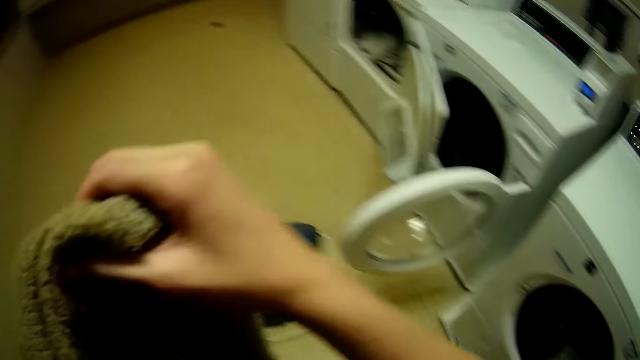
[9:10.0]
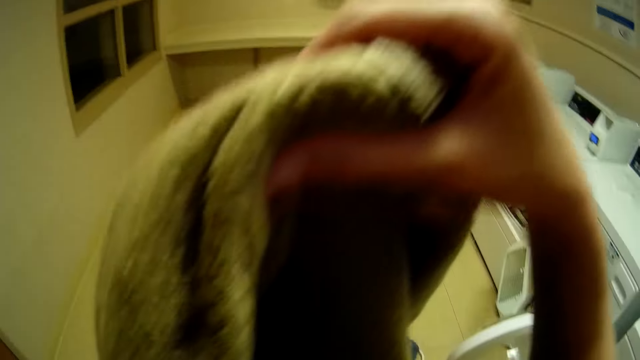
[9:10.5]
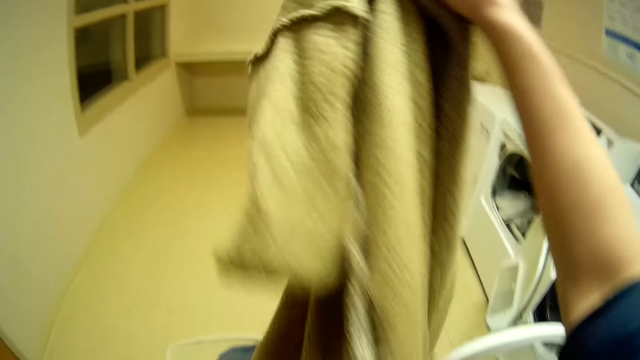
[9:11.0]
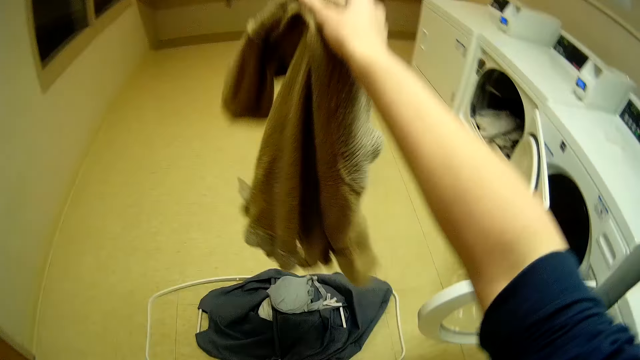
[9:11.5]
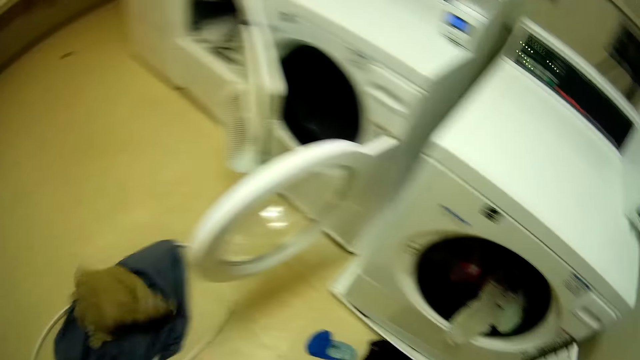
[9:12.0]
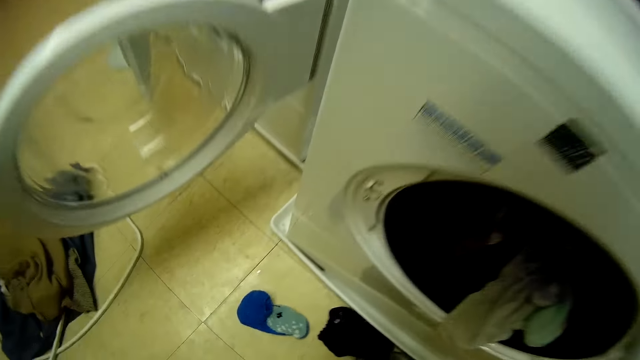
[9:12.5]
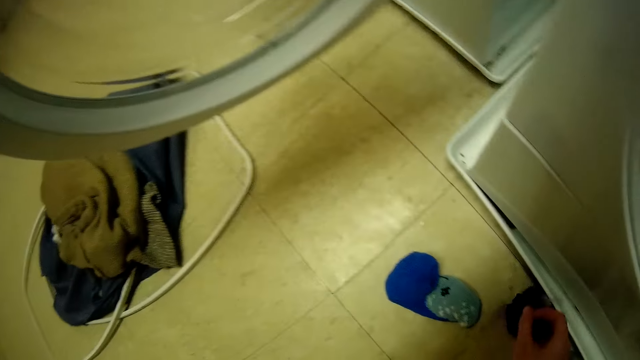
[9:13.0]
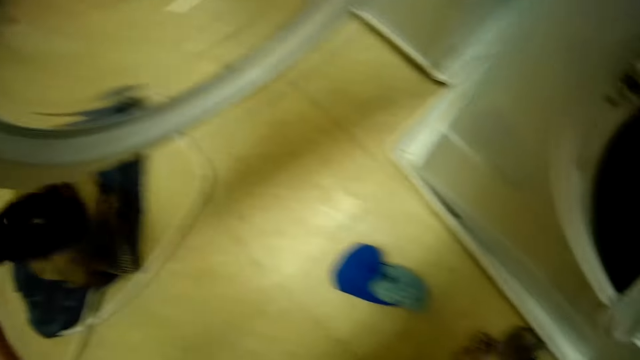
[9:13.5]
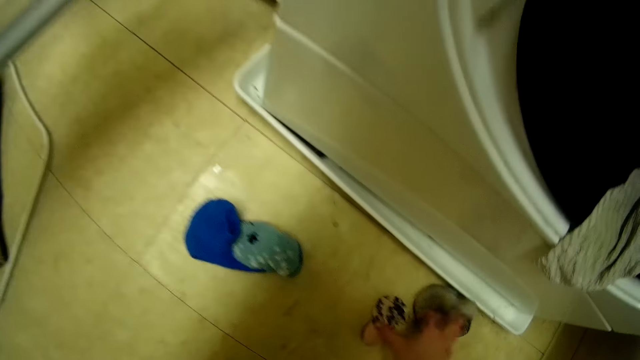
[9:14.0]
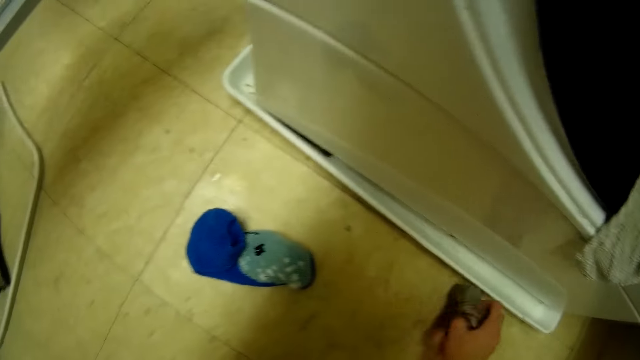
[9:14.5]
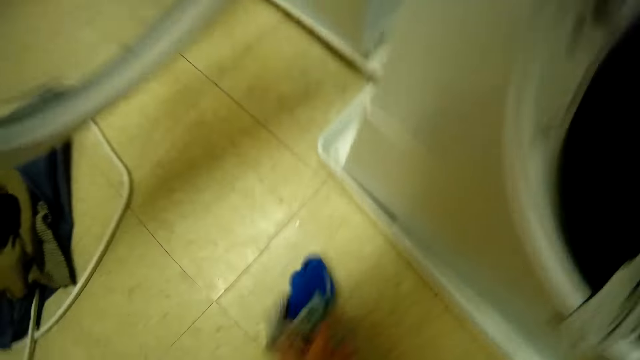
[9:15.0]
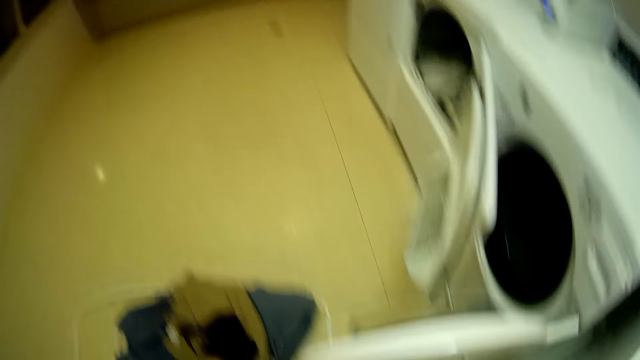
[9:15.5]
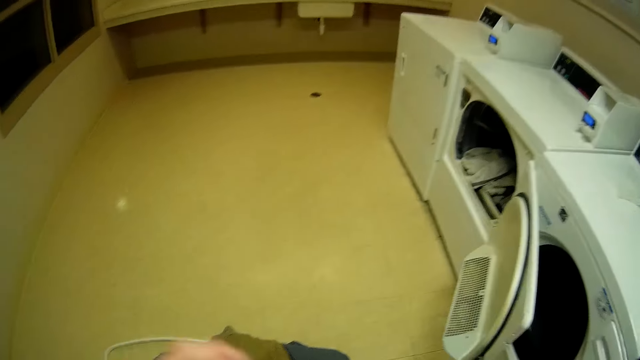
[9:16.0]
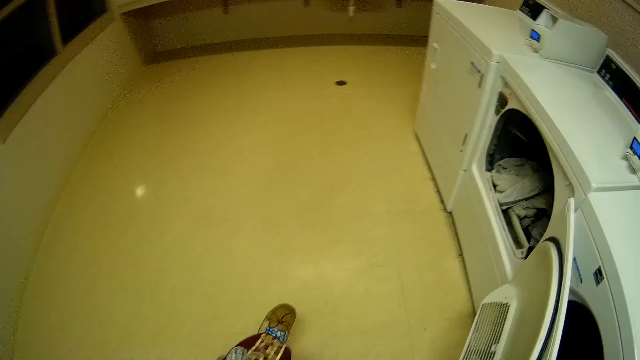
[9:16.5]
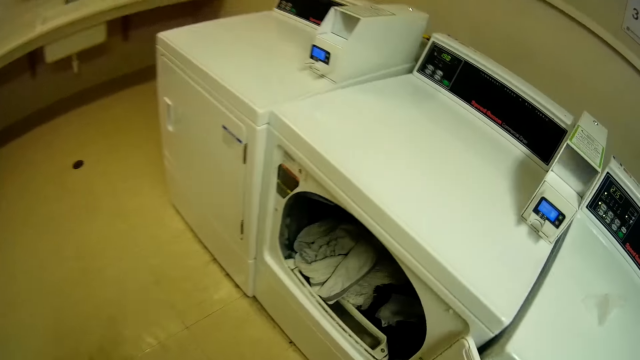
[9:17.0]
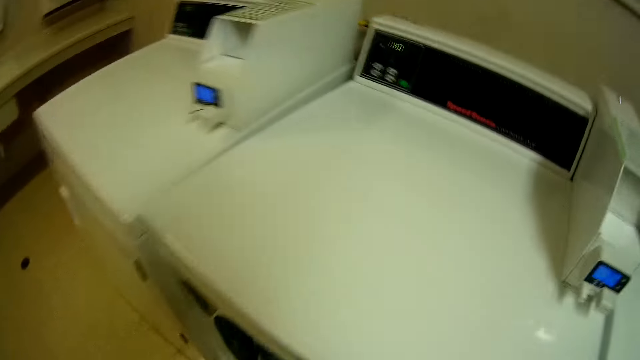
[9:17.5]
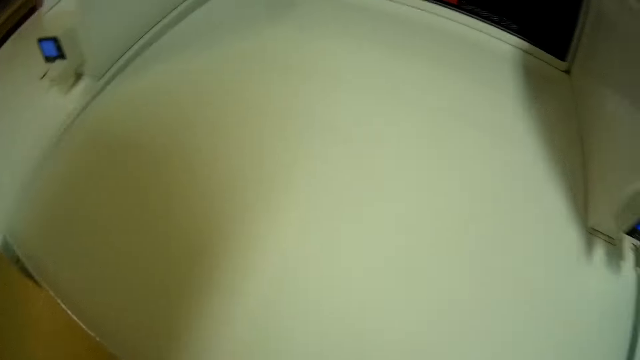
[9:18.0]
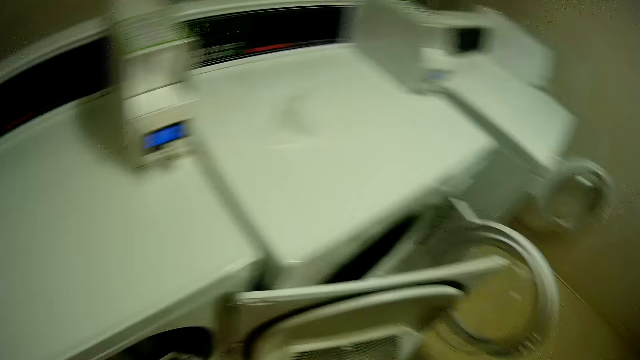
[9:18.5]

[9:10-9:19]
The camera wearer puts cloths in the folding laundry basket. They pick a cloth from the floor. They put the cloth in the folding laundry basket. They pick cloths from the floor. They pick a cloth from the floor. They walk towards the washing machine.

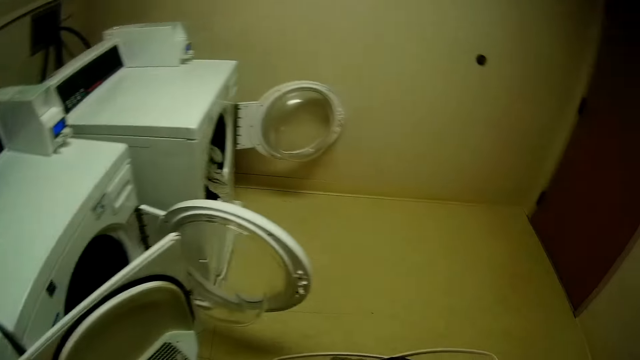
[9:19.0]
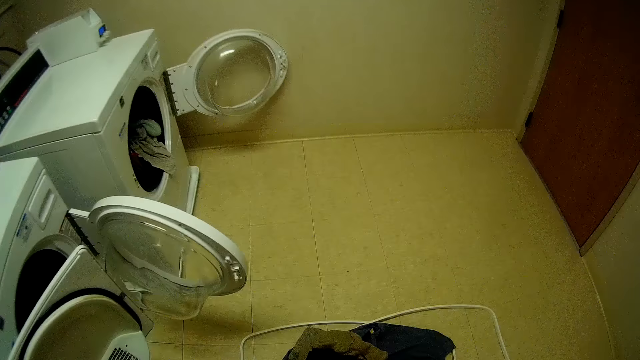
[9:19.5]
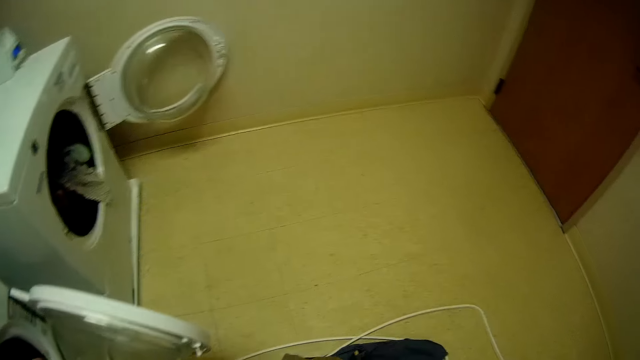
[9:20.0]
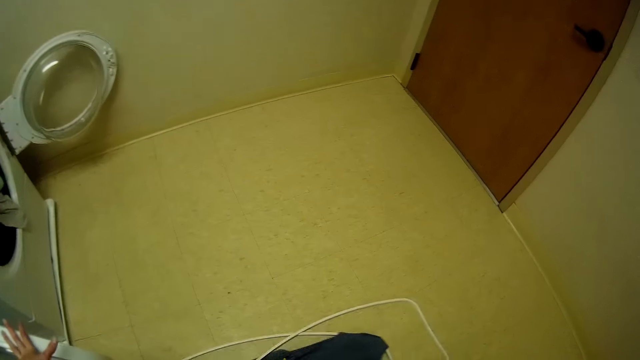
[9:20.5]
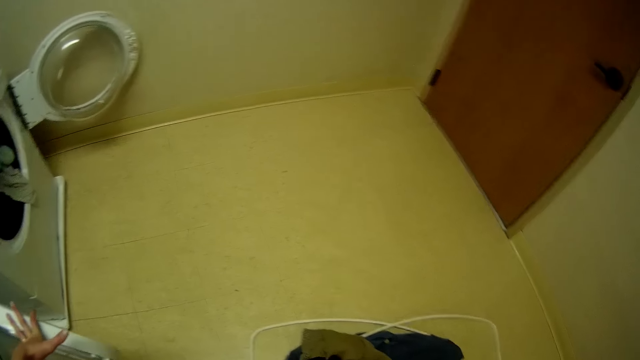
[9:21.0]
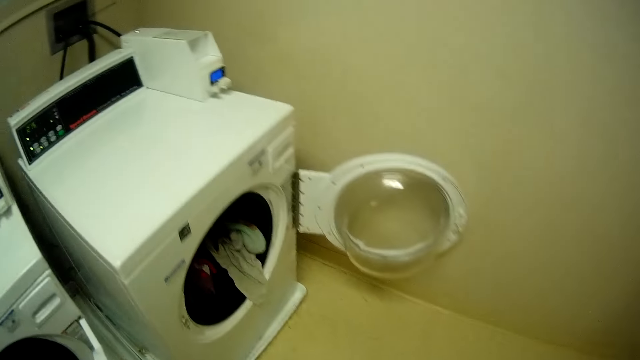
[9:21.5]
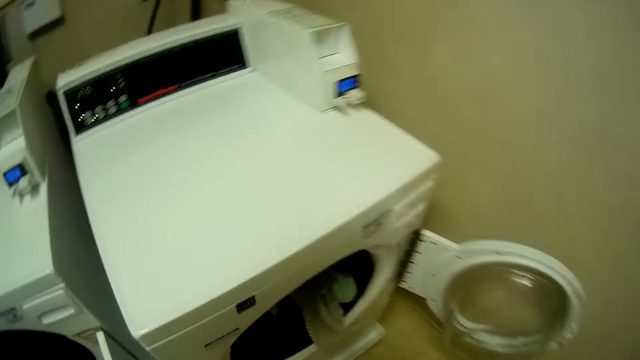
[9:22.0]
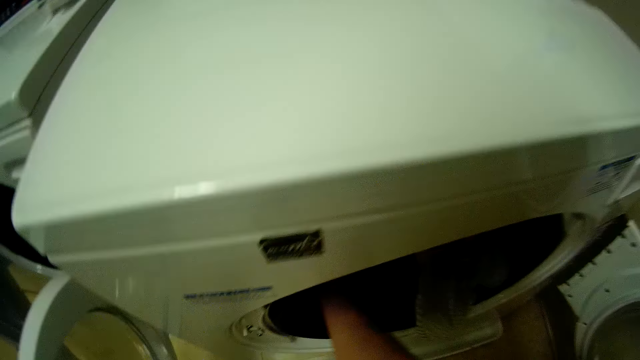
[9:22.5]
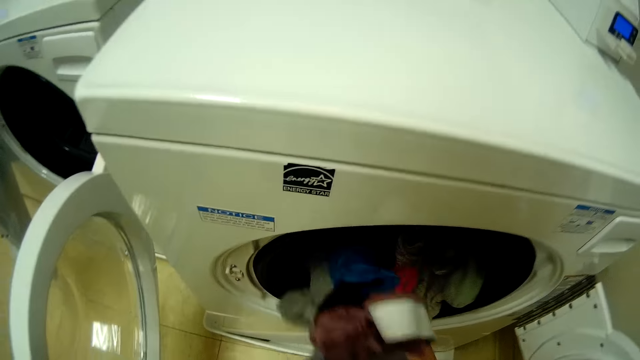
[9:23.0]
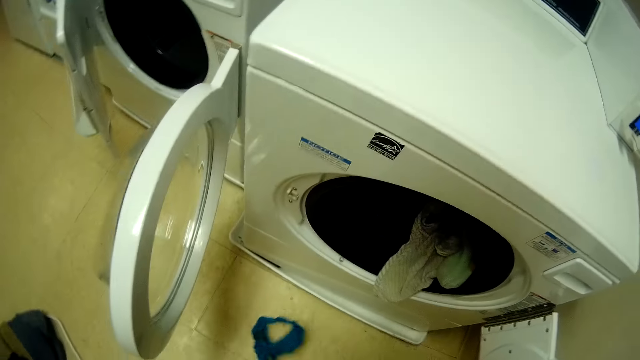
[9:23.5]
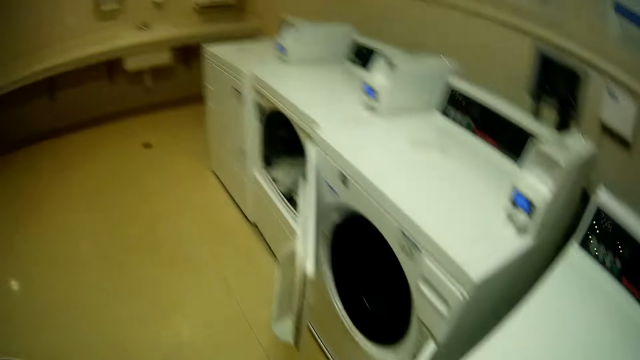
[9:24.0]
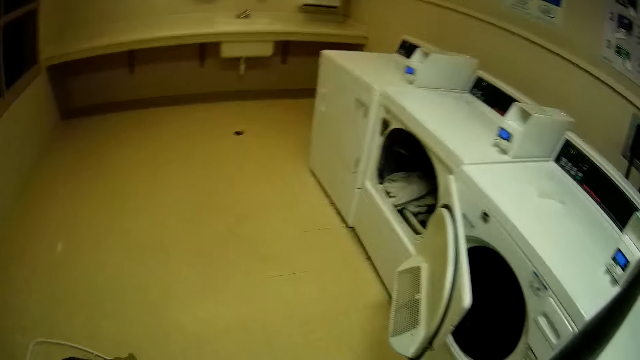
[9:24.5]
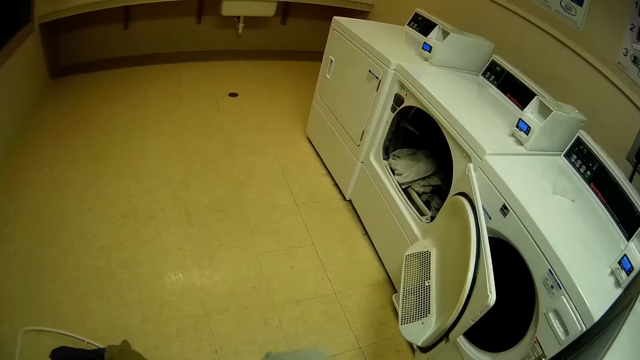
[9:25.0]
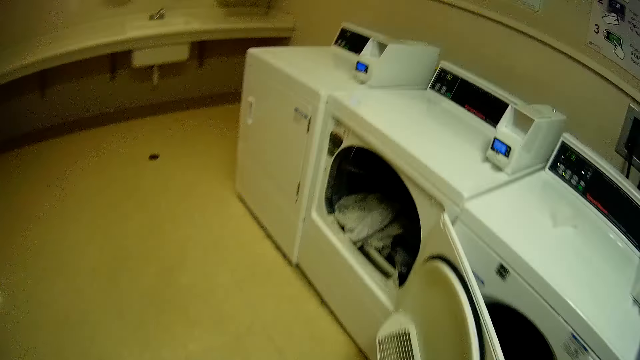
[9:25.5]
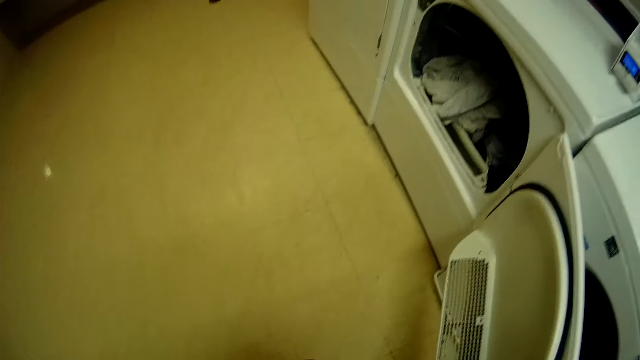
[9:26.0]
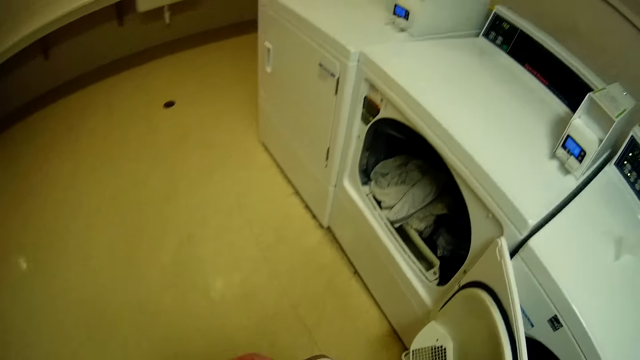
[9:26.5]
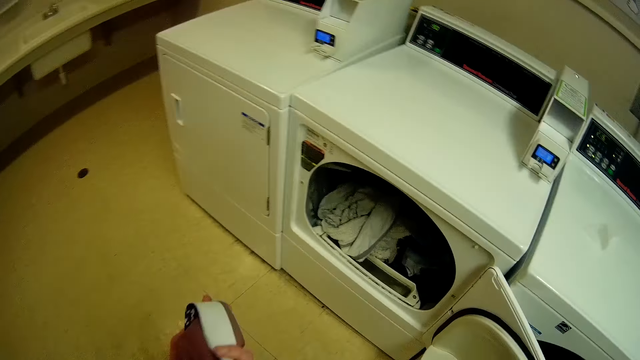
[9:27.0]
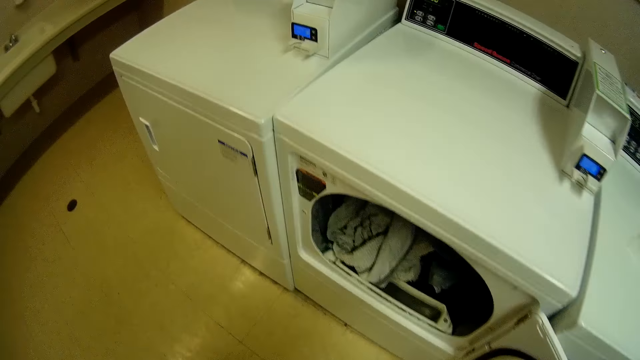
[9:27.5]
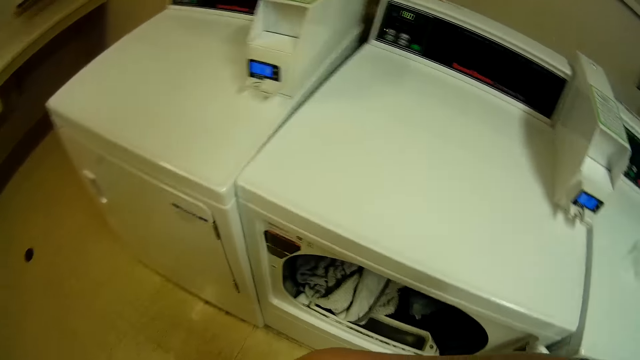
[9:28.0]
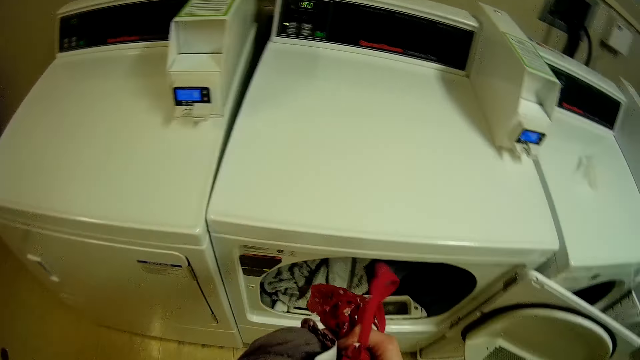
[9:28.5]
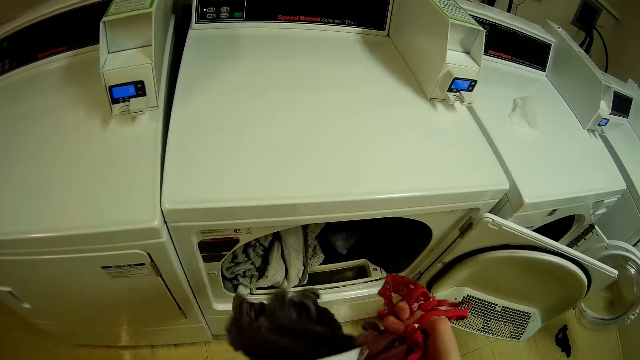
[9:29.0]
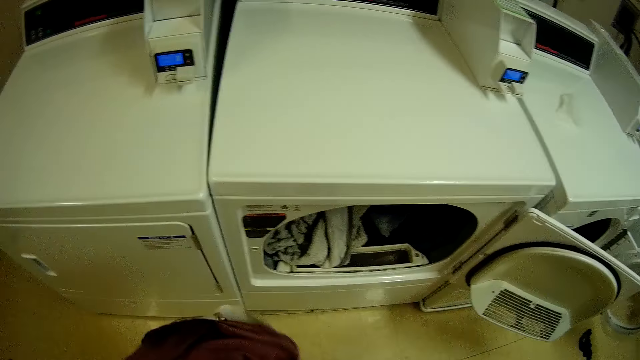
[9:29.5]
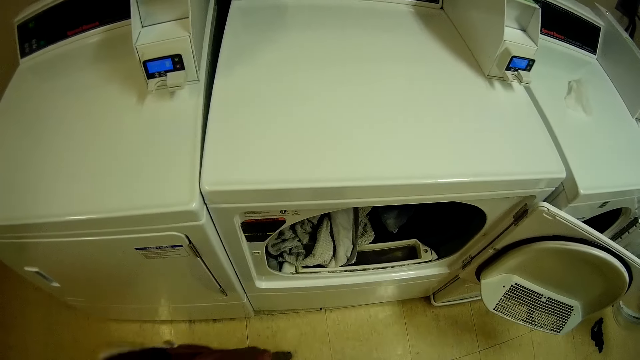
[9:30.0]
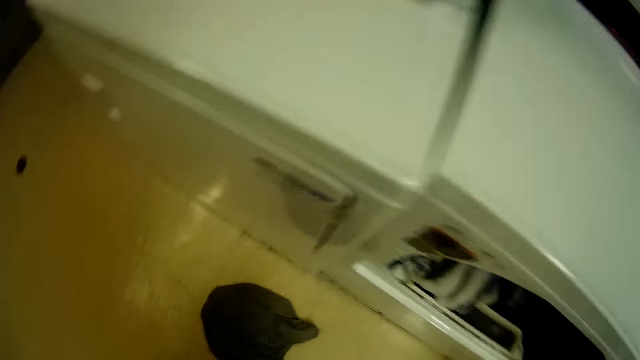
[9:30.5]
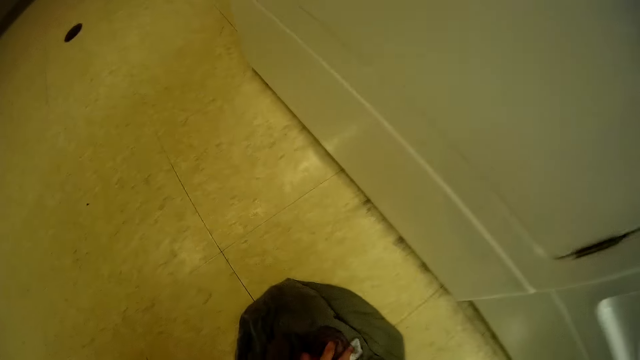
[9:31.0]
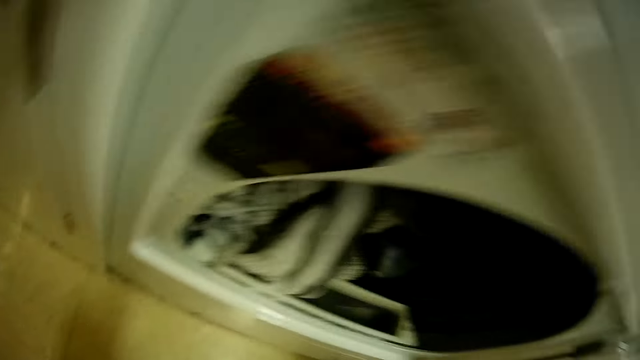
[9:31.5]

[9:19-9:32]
The camera wearer stares at the wall. She walks towards the wall. She removes her clothes from the washing machine. She stares at the washing machines. She moves forward. She stares at the washing machine. She picks up the cloth on the floor.
